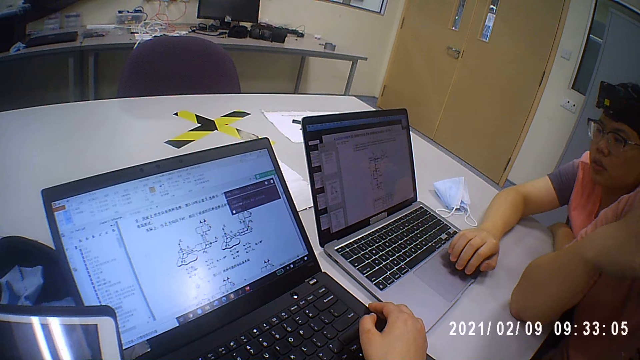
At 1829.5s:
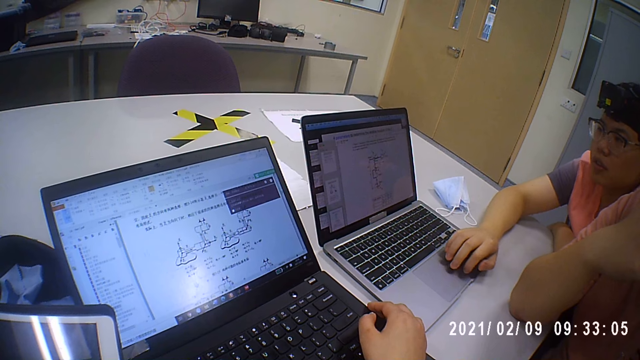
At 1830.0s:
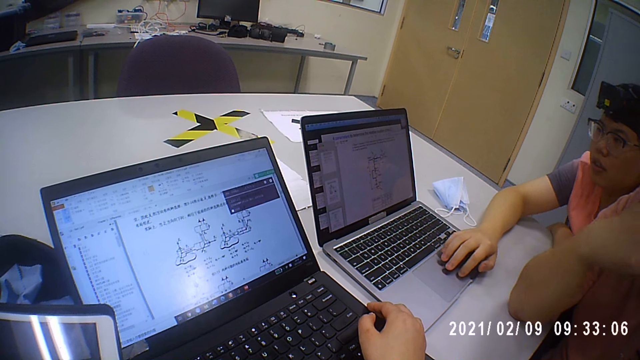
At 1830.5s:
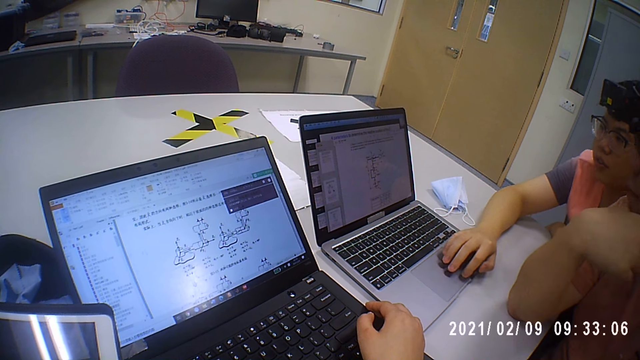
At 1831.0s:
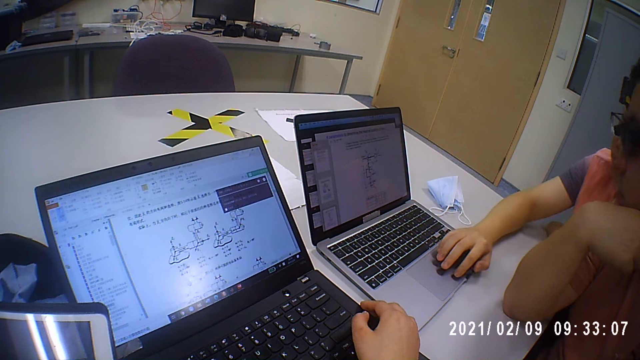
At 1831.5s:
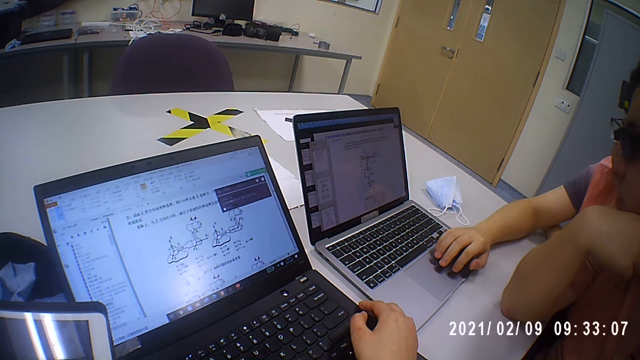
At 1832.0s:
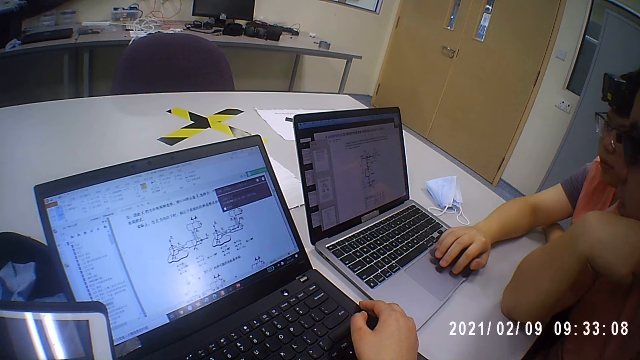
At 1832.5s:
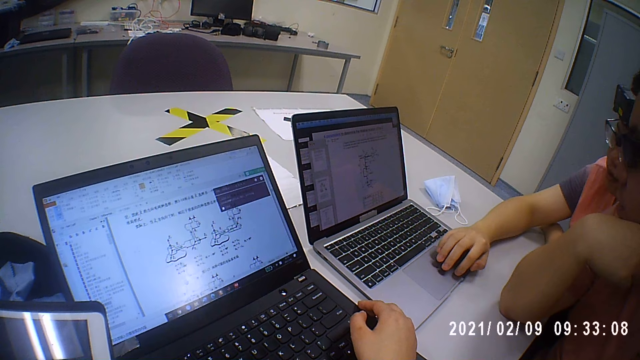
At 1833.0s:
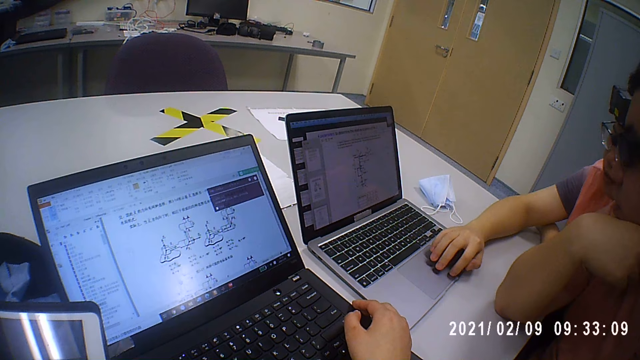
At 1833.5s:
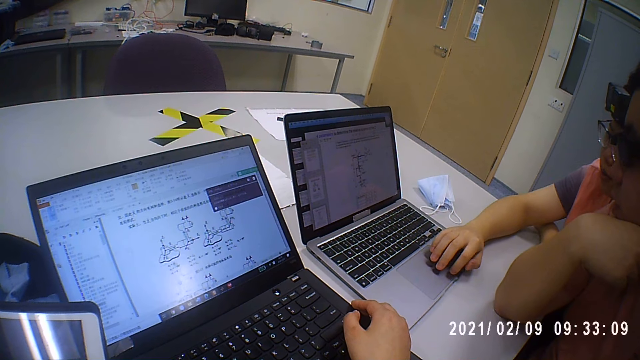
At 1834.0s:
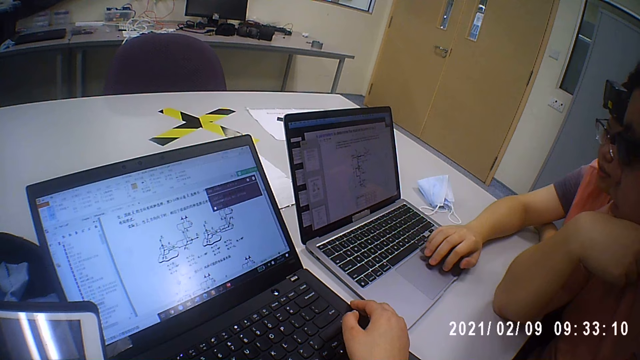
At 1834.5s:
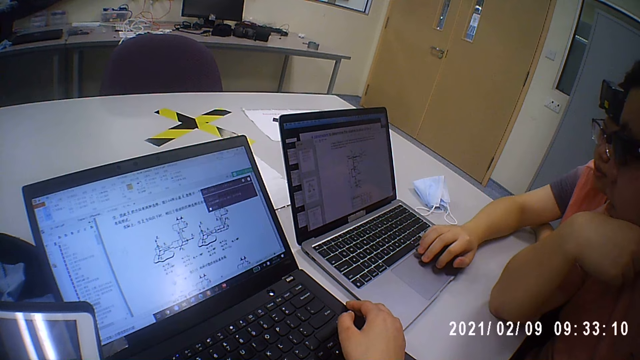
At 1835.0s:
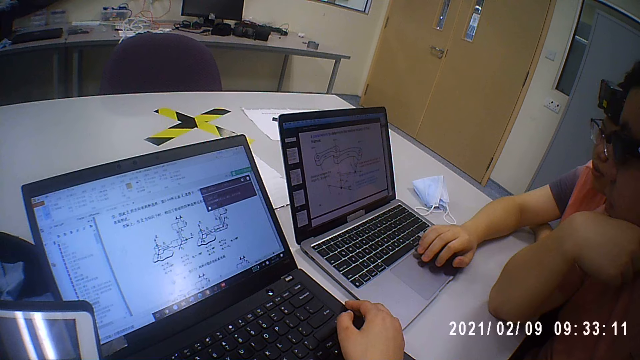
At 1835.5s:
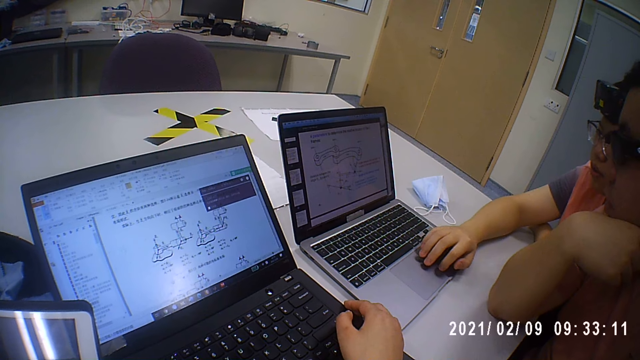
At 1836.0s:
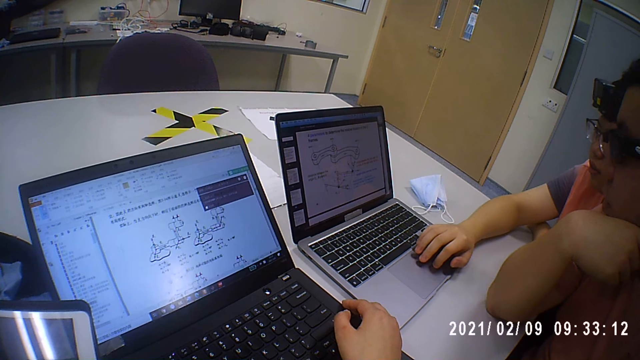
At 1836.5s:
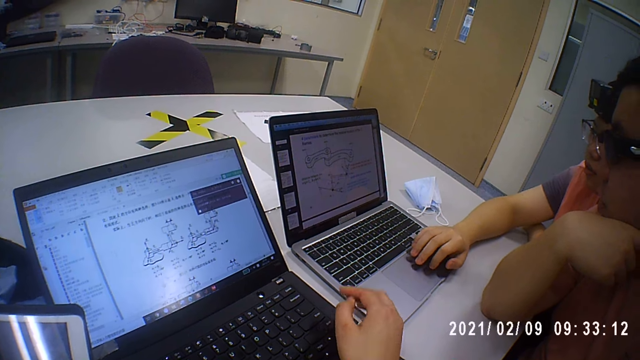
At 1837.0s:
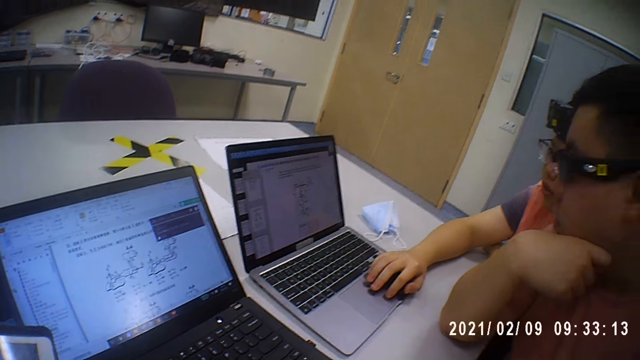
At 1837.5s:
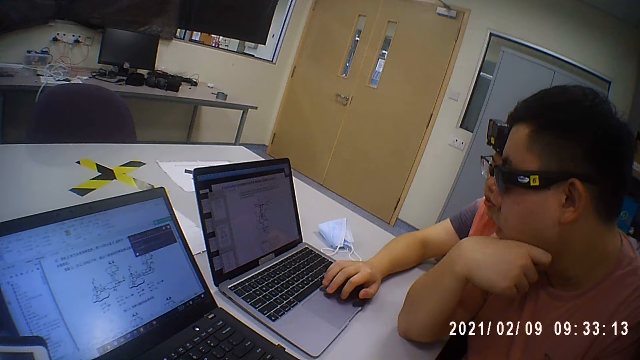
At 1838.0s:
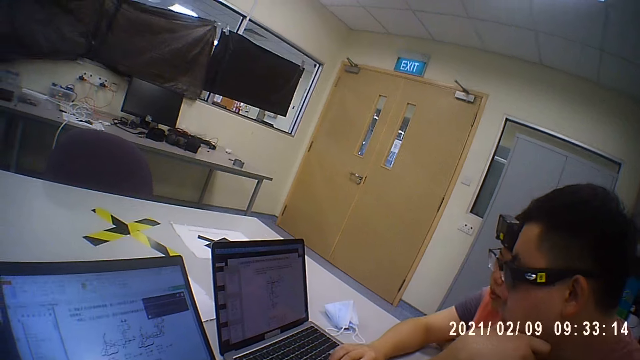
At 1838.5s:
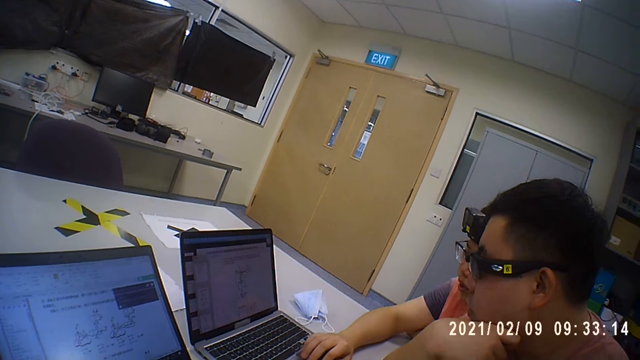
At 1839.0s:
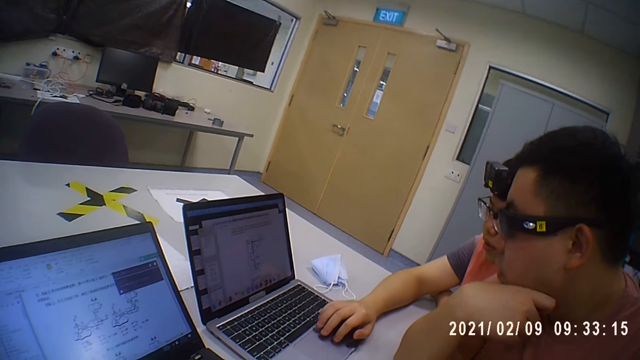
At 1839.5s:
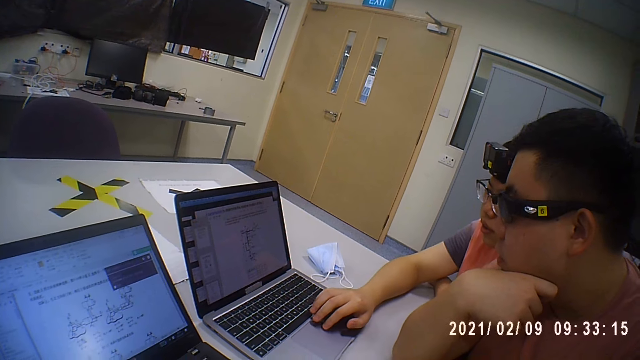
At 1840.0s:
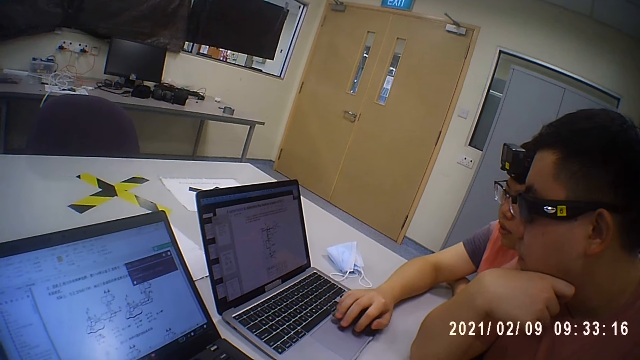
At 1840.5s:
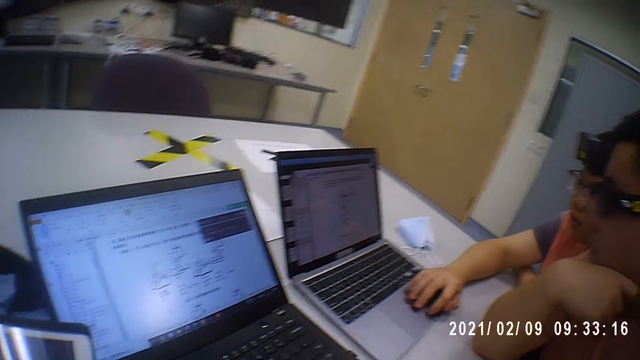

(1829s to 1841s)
The camera wearer holds the laptop with her right hand. A man operates the laptop.

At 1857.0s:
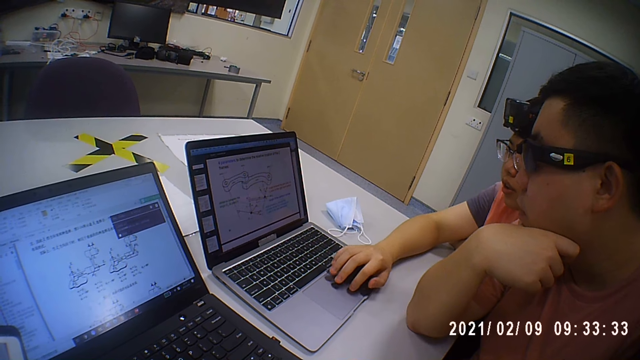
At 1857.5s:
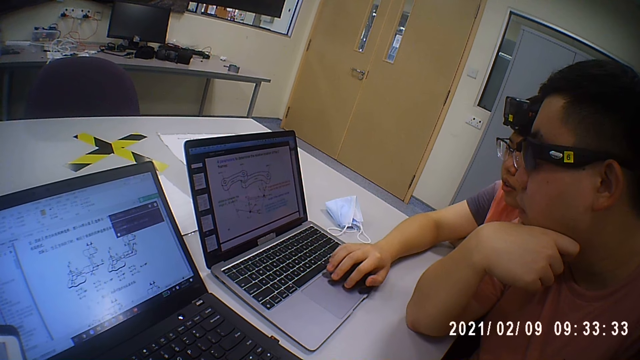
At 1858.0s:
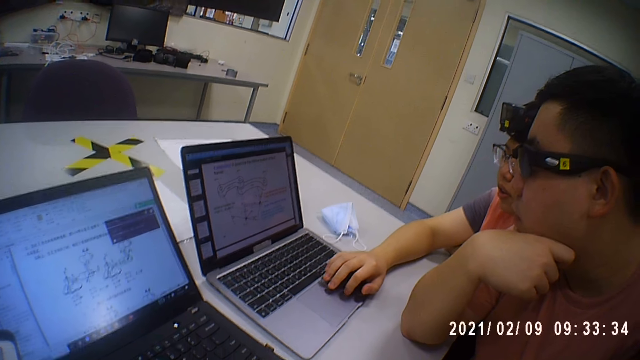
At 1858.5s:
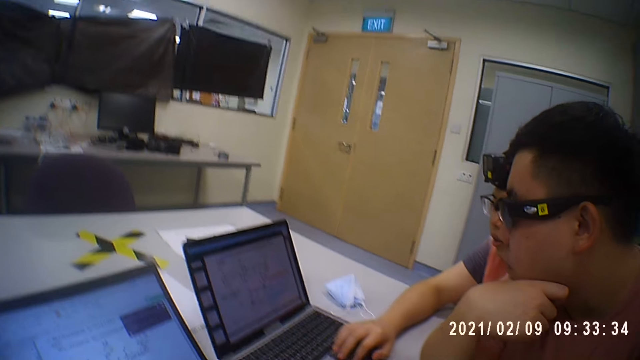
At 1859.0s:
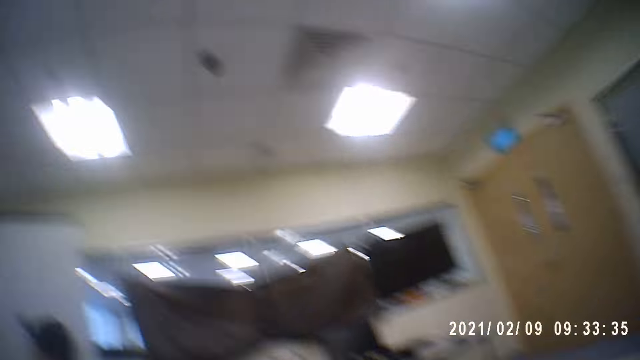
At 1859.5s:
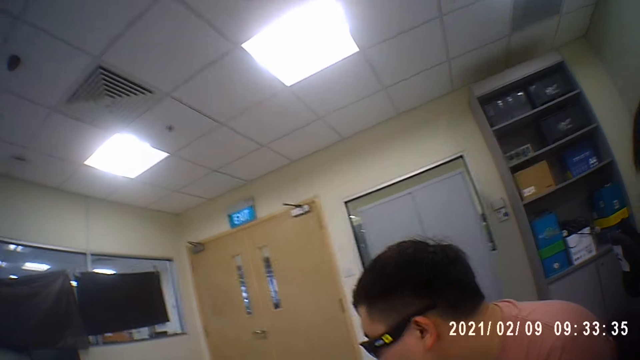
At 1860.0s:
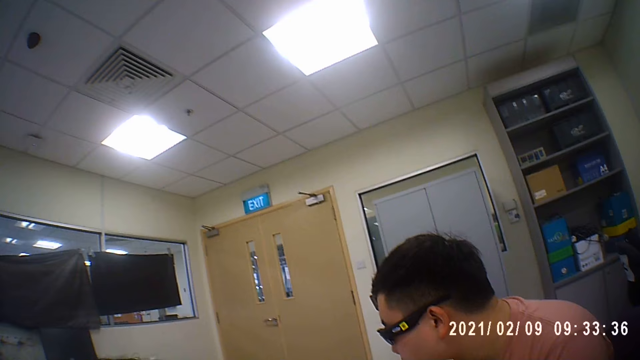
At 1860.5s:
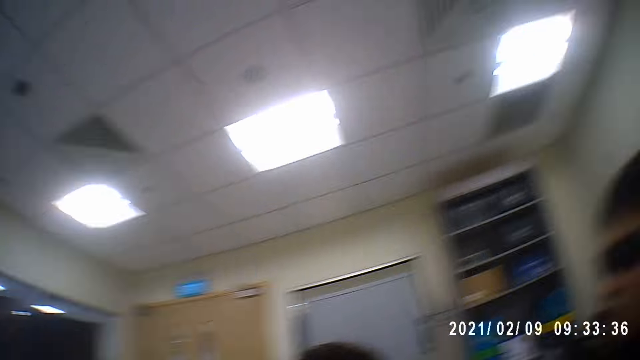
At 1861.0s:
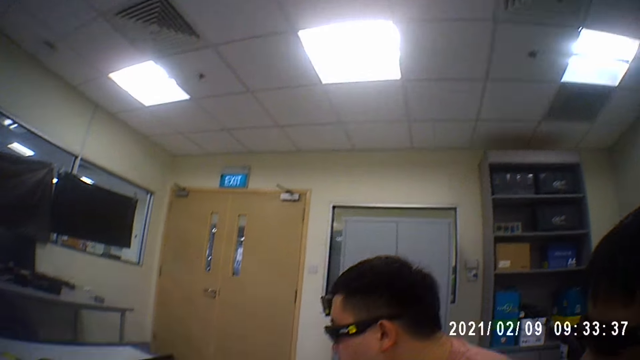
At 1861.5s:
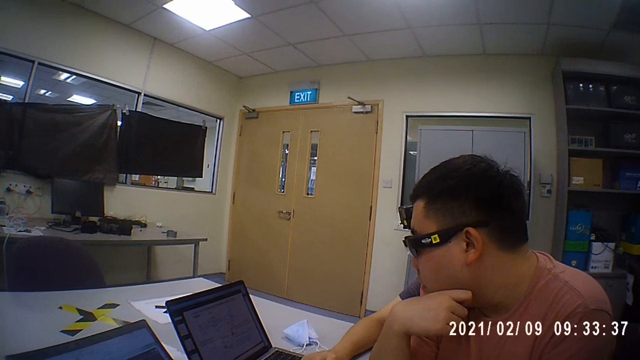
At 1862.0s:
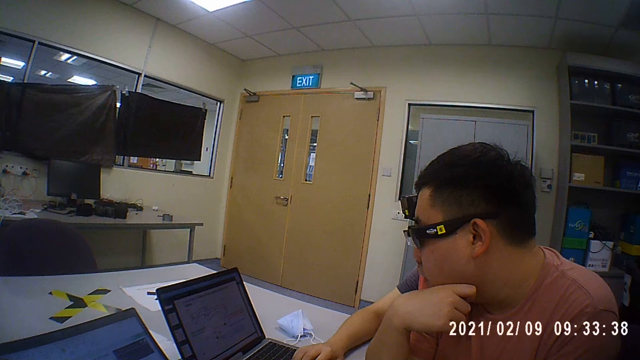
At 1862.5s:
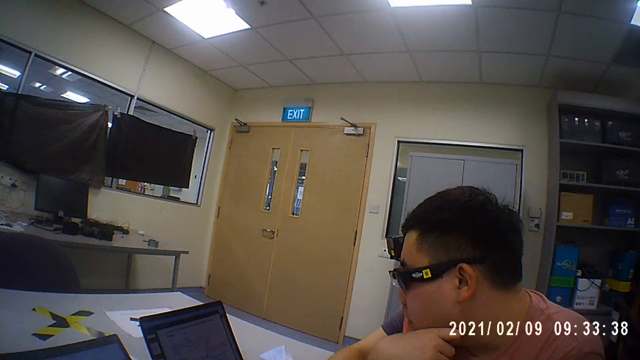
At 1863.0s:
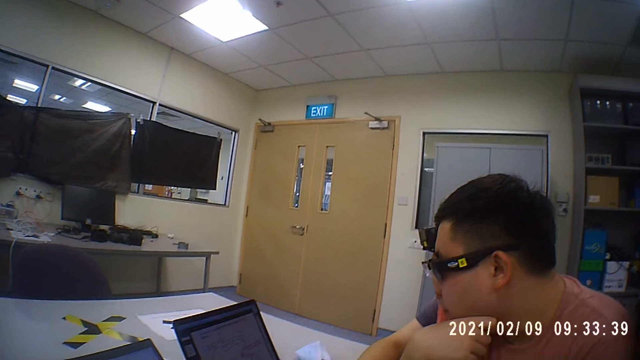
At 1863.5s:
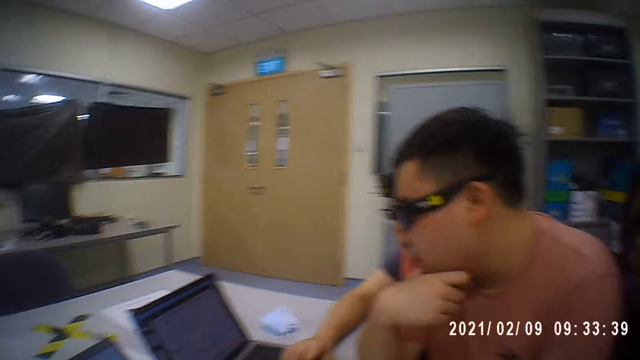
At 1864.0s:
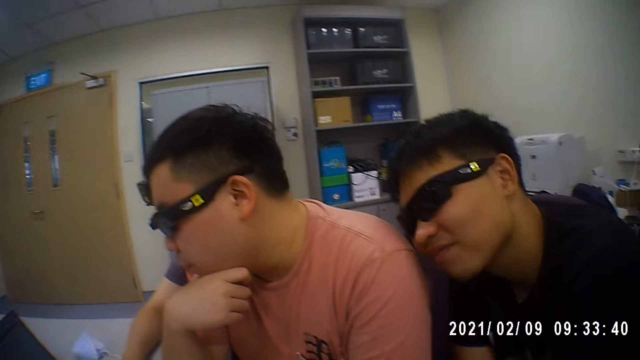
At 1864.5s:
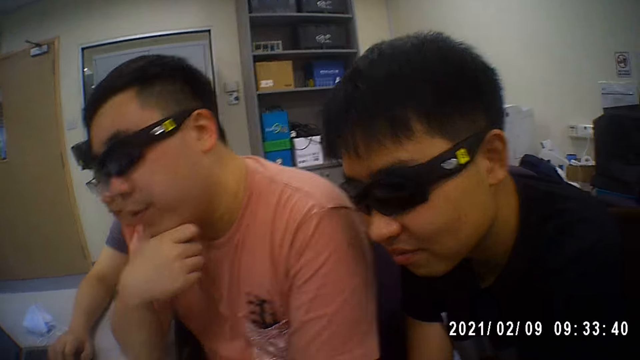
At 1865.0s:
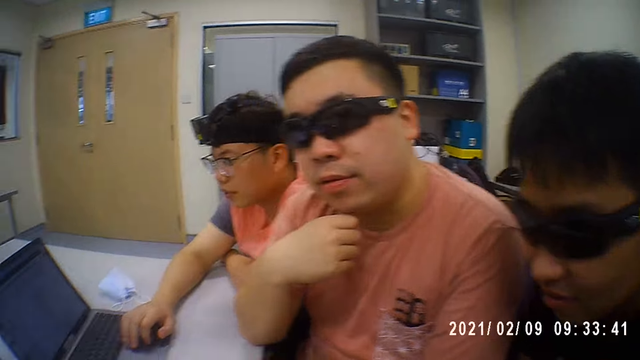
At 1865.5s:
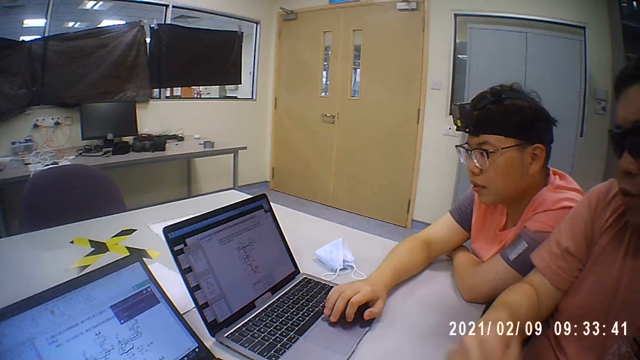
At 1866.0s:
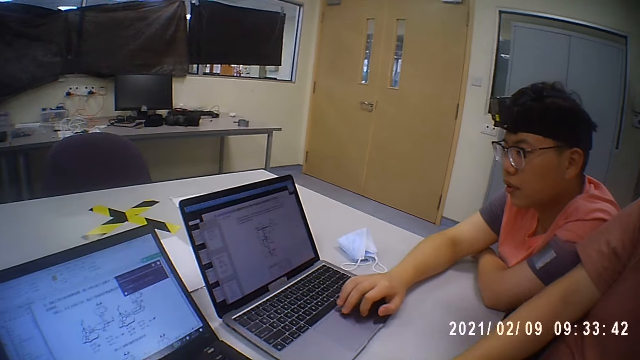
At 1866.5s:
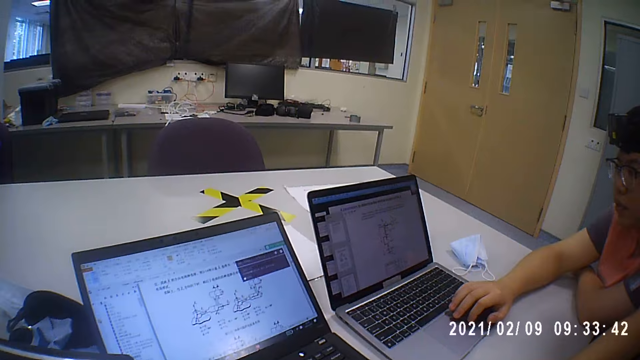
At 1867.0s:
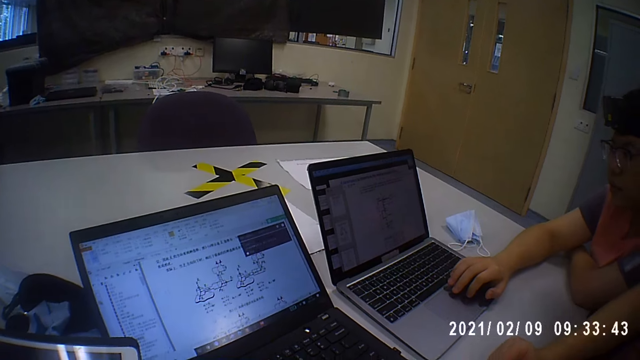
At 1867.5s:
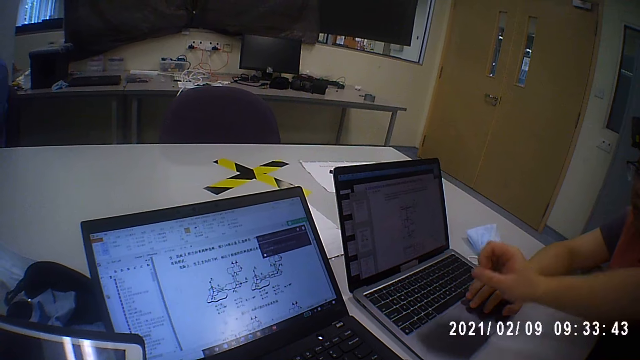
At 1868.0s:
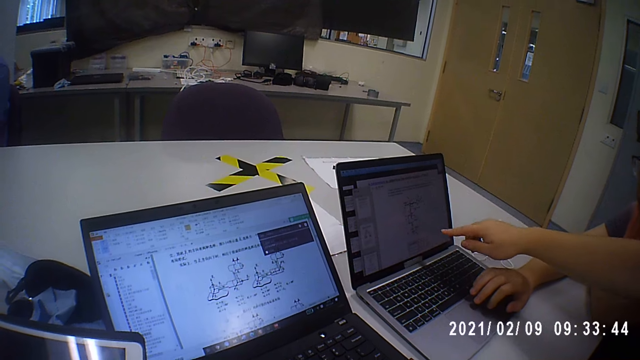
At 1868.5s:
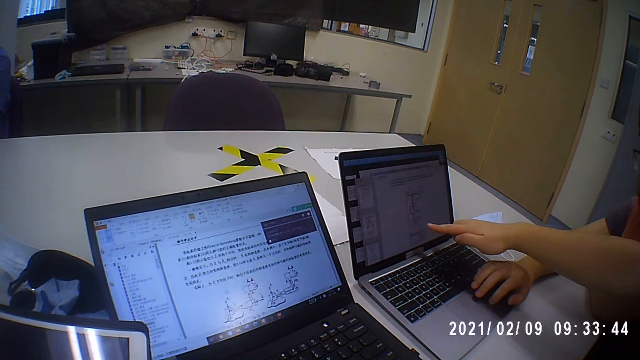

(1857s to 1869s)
The camera wearer looks around the room. A man moves the head and talks. Another man points at the laptop screen with the finger.
